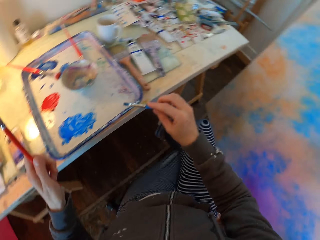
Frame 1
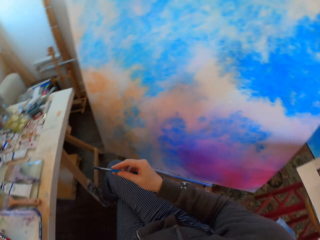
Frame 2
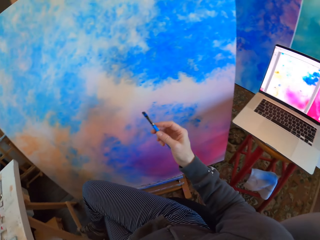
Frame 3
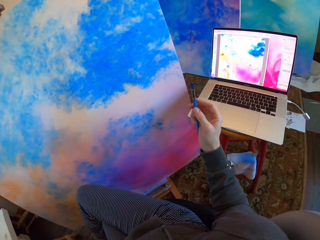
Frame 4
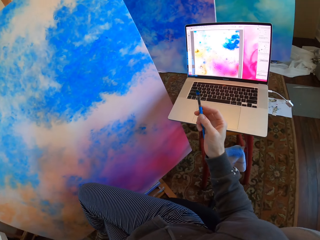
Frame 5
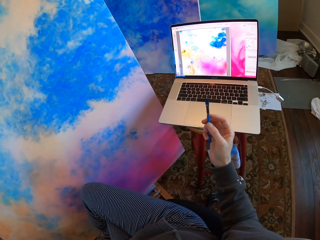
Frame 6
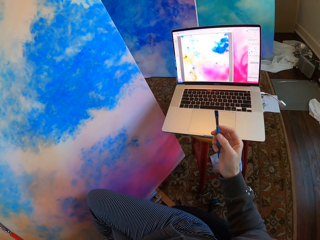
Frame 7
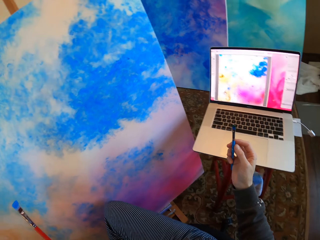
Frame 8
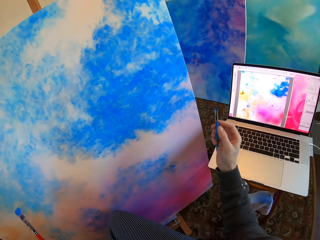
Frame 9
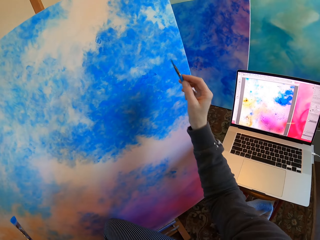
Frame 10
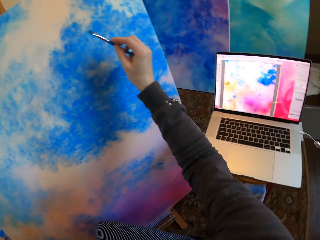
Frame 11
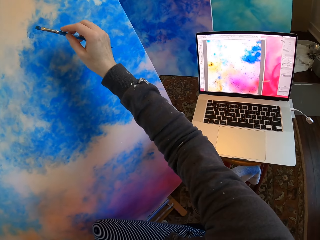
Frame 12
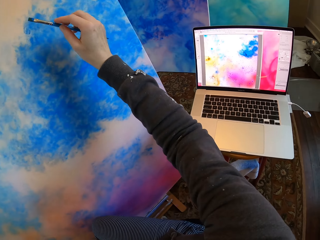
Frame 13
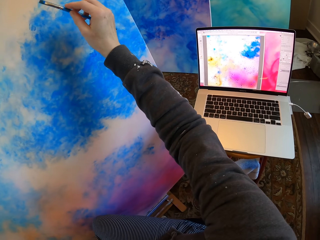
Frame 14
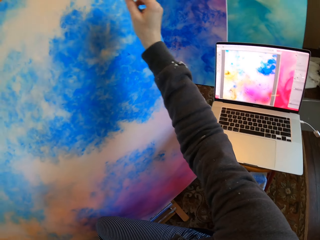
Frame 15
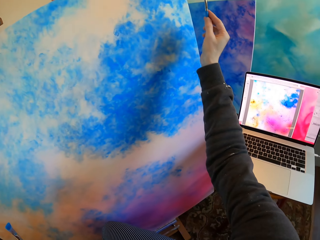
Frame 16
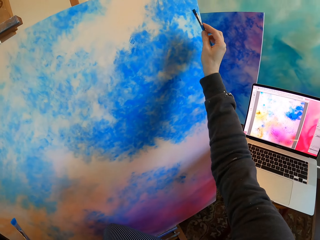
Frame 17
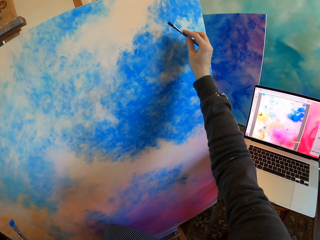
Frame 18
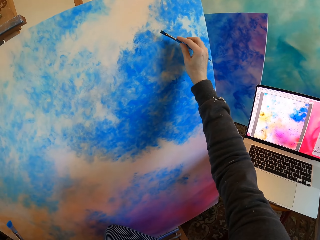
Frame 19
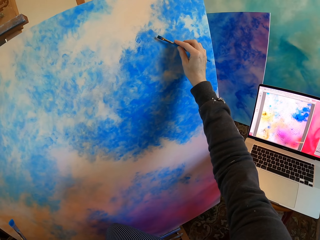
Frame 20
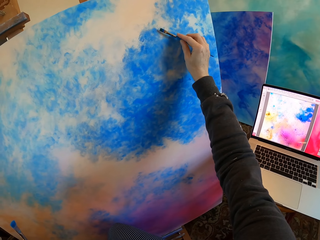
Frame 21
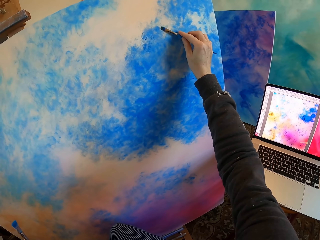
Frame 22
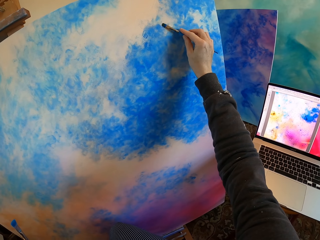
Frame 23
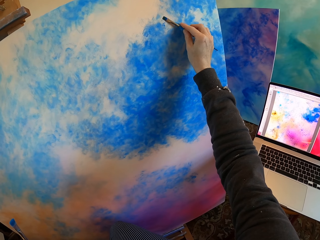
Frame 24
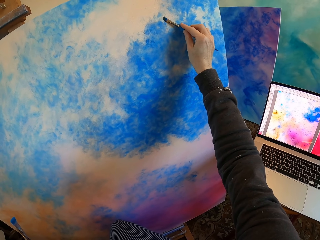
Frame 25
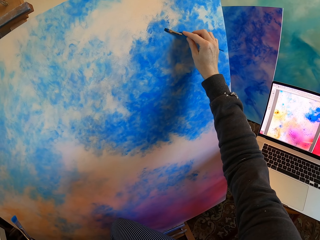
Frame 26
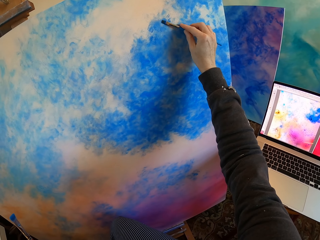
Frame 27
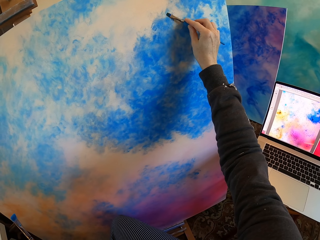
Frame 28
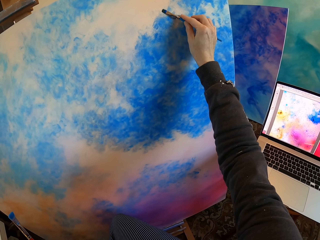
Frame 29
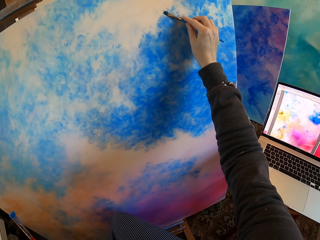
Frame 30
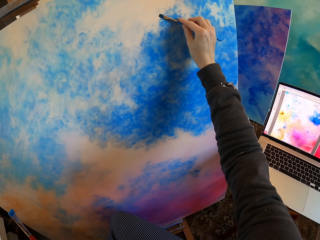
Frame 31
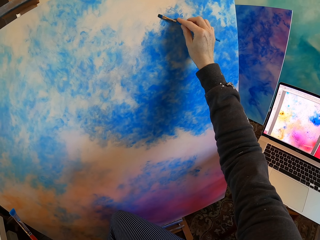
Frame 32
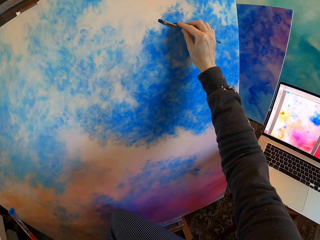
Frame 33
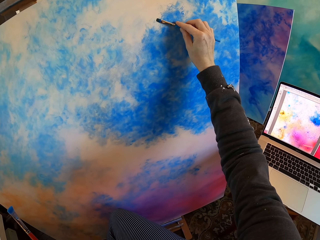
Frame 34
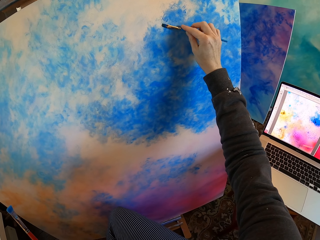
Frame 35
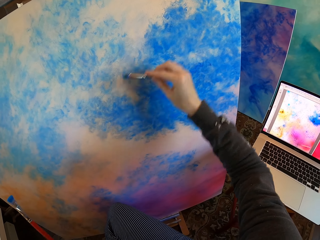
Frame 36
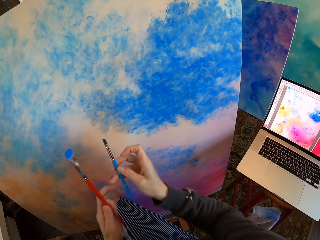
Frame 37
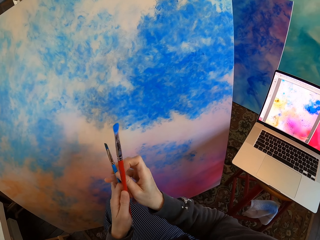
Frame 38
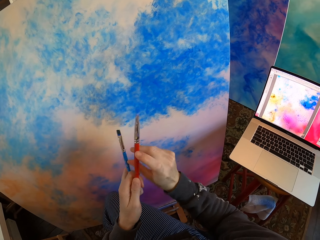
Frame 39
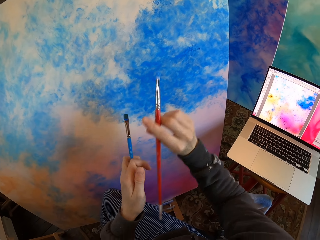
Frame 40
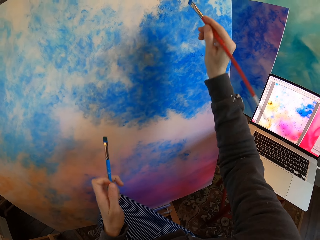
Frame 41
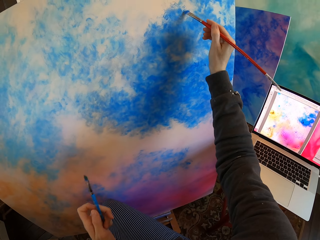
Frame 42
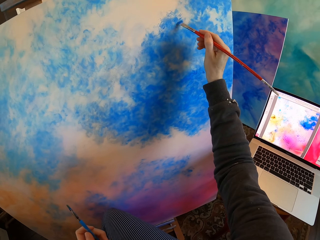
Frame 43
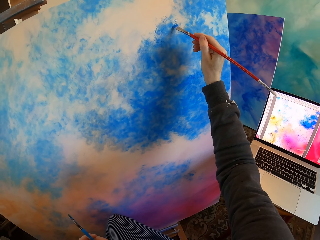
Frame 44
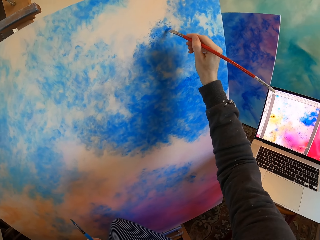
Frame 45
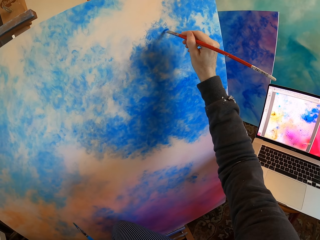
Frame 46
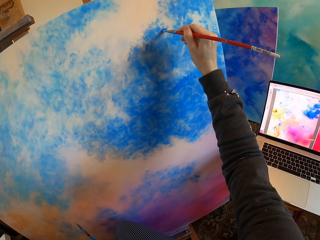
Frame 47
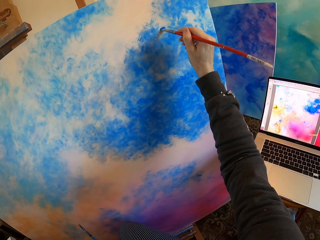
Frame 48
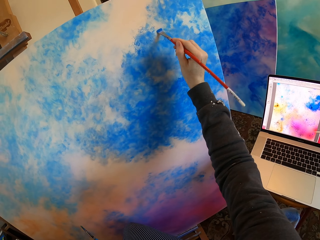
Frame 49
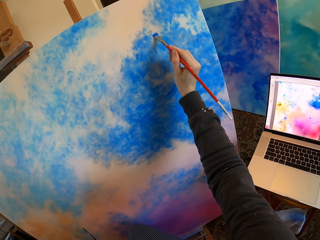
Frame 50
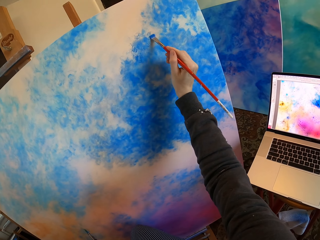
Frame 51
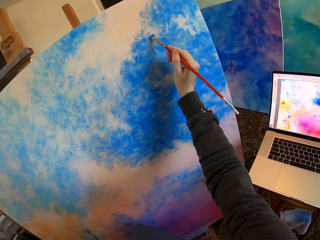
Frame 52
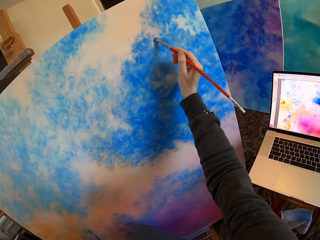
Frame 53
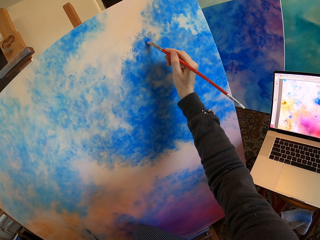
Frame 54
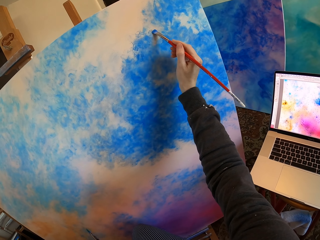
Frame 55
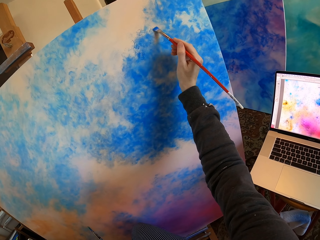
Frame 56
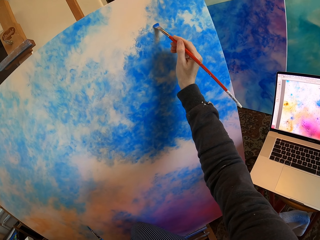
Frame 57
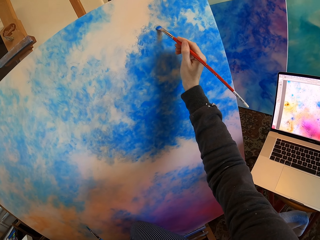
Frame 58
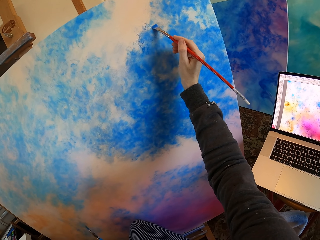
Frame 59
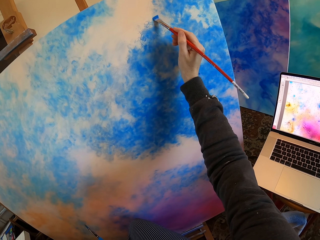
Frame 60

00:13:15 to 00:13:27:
The camera wearer turns to the side. He holds the paint brush or drawing color brush with his hands. He turns to the side. He holds the drawing color brushes. He paints the wall paper with the paint brush. He turns to the side. He holds the paint brush with his hands. He paints the wall paper with the paint brush.

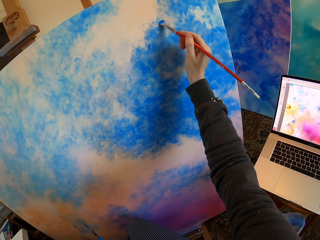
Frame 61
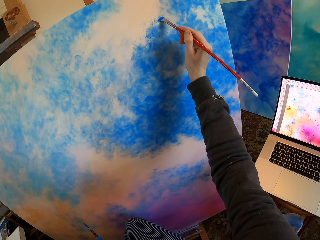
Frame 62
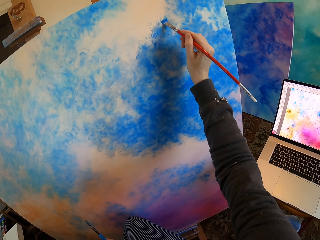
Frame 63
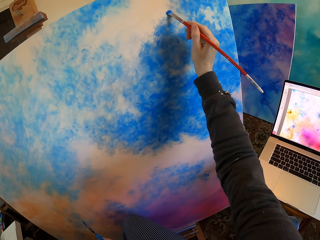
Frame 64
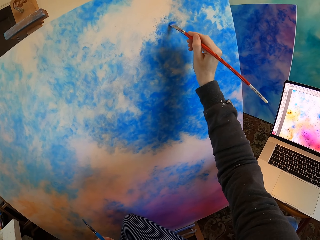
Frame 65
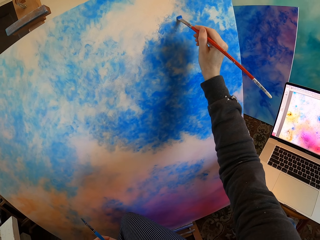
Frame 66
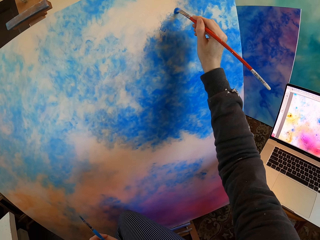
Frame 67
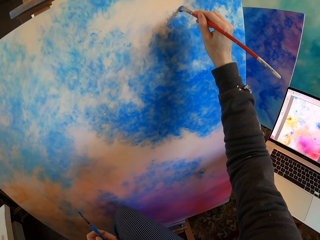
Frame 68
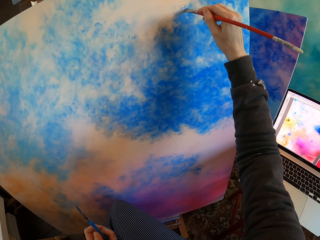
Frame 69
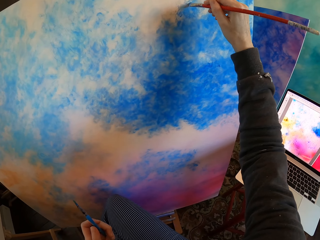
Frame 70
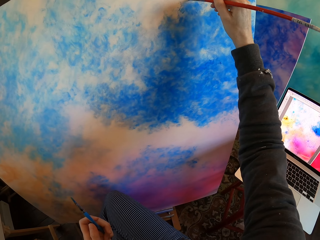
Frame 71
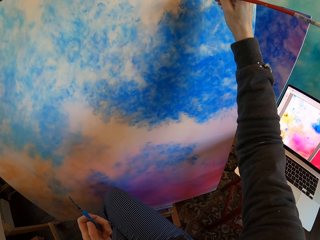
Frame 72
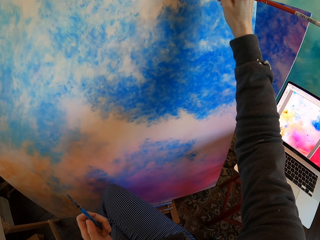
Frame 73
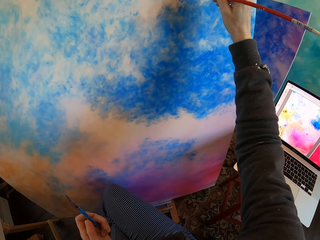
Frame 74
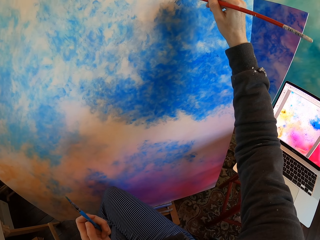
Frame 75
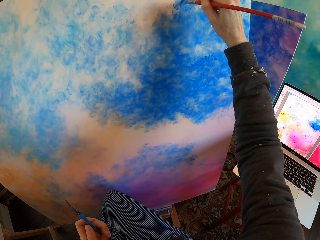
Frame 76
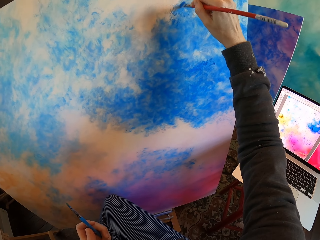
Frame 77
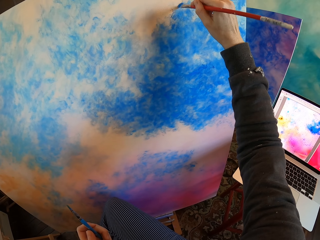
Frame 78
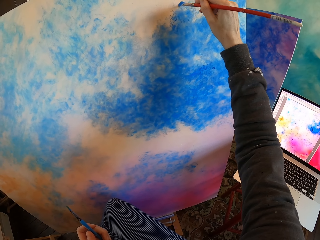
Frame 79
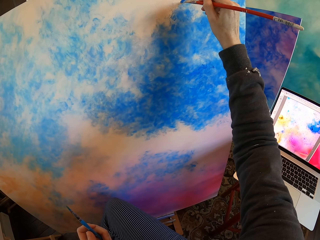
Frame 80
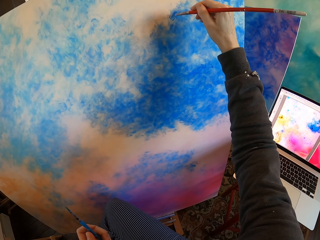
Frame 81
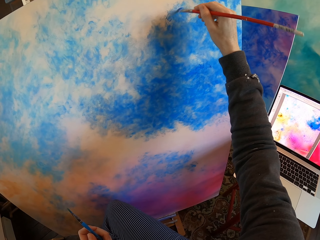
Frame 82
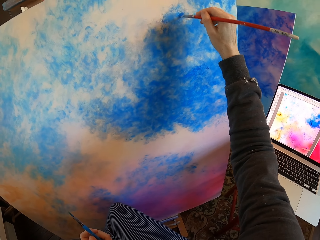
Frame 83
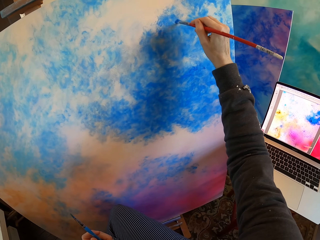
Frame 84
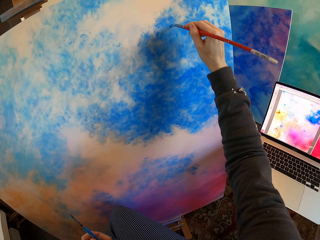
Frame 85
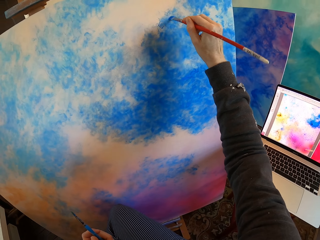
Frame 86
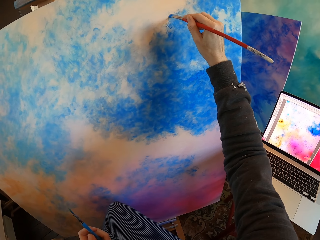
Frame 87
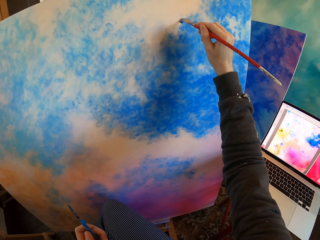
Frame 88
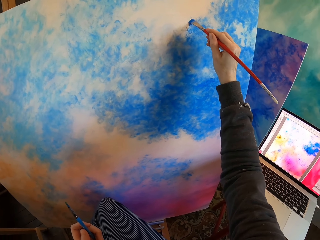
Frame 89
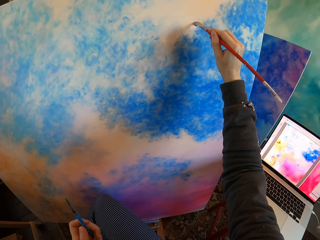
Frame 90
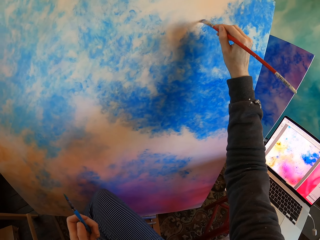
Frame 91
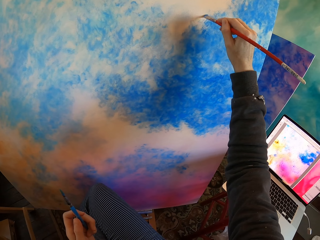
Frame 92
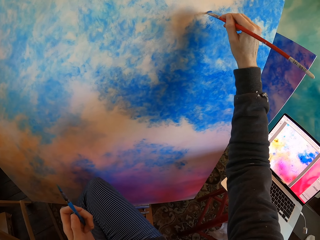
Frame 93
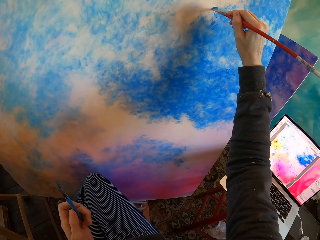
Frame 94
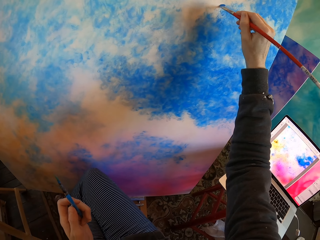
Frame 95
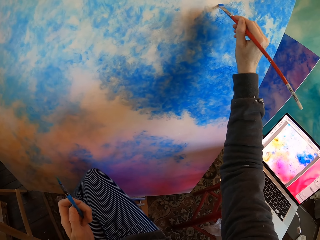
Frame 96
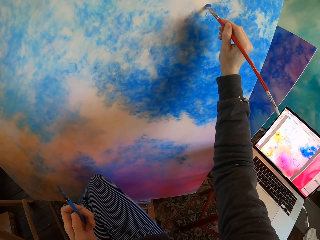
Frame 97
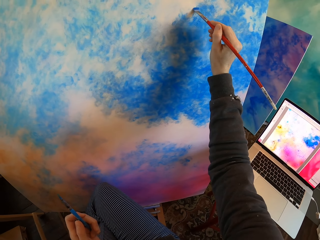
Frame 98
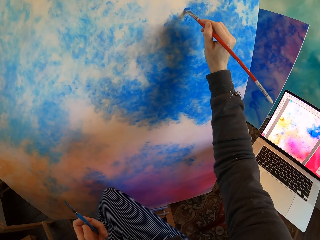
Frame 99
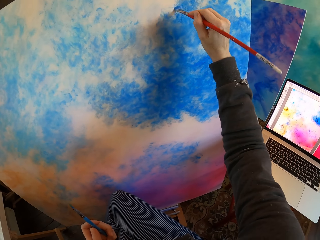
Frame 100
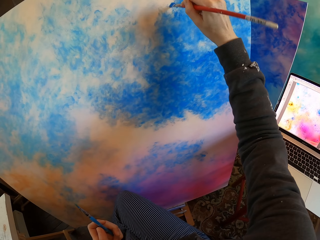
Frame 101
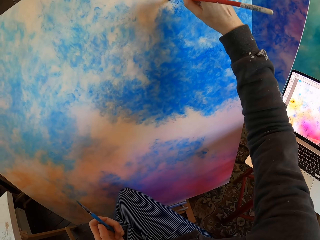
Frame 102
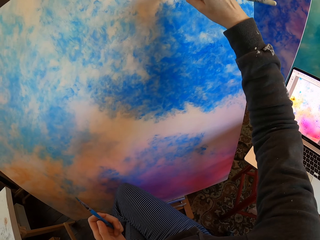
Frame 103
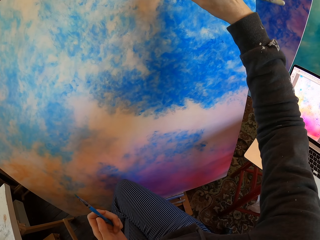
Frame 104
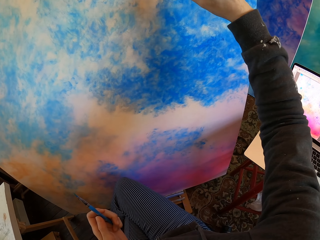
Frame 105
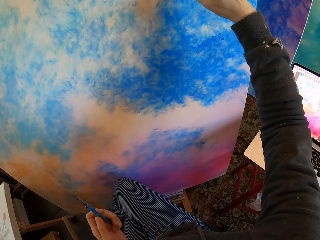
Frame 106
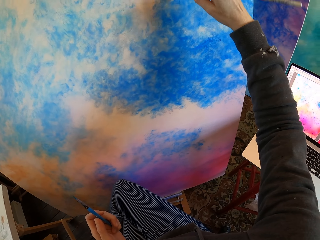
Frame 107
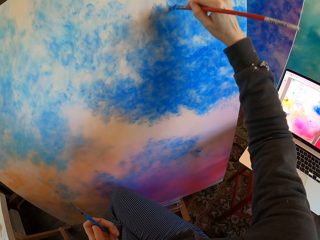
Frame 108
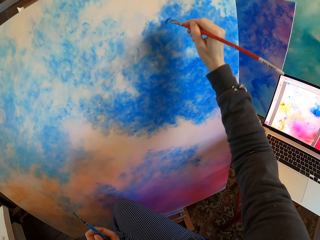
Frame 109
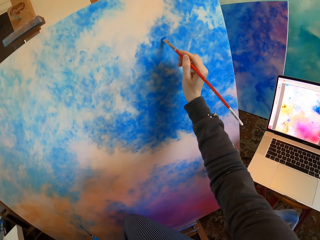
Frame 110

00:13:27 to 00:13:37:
The camera wearer turns to the side. They color a board with a drawing color brush. They turn to the side. They color the board with the drawing color brush. They turn to the side.
